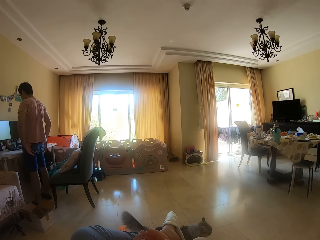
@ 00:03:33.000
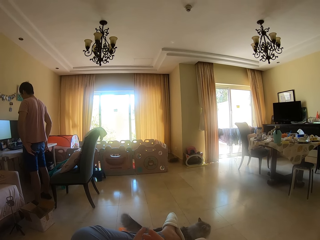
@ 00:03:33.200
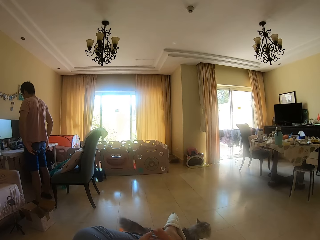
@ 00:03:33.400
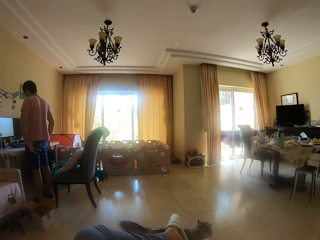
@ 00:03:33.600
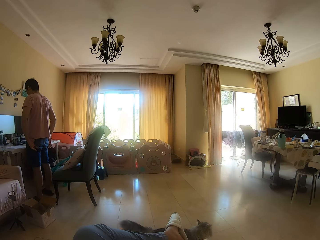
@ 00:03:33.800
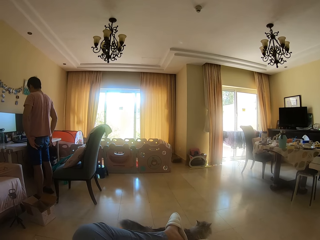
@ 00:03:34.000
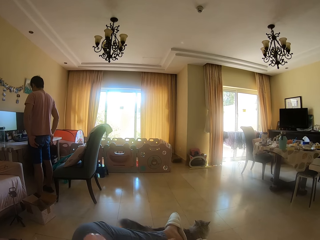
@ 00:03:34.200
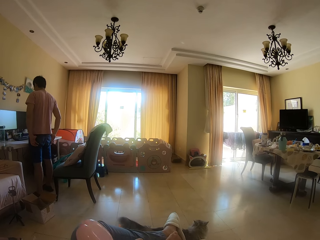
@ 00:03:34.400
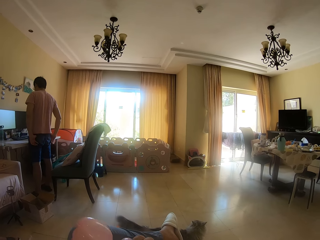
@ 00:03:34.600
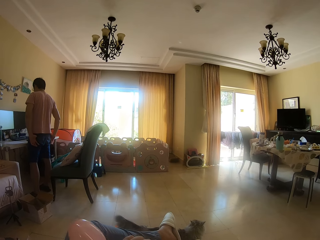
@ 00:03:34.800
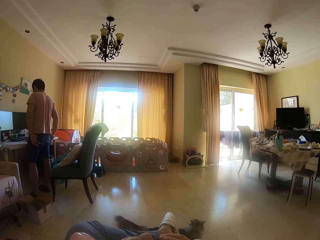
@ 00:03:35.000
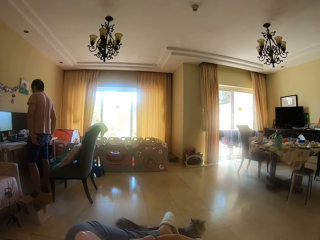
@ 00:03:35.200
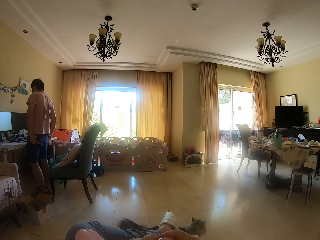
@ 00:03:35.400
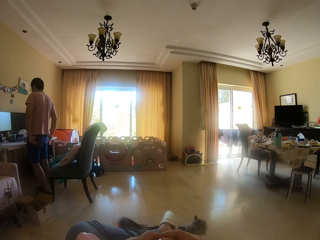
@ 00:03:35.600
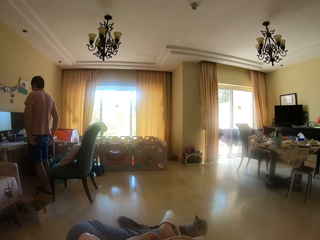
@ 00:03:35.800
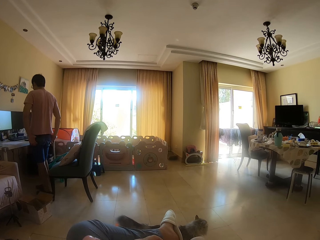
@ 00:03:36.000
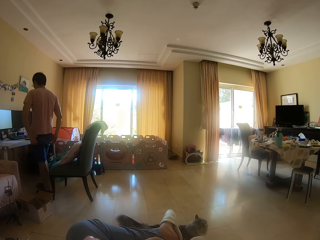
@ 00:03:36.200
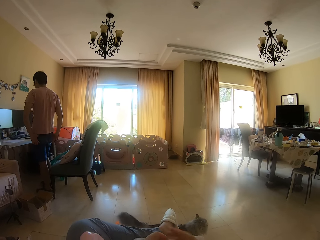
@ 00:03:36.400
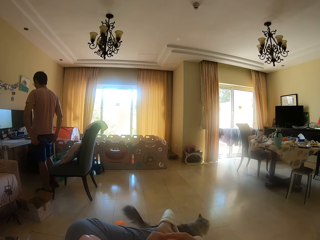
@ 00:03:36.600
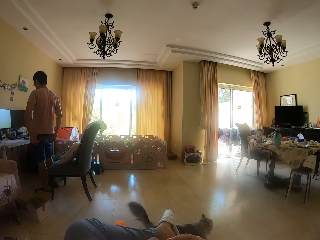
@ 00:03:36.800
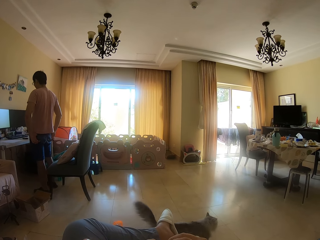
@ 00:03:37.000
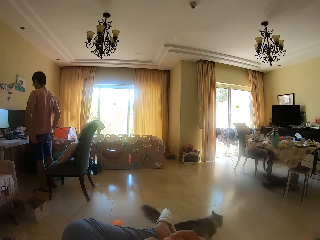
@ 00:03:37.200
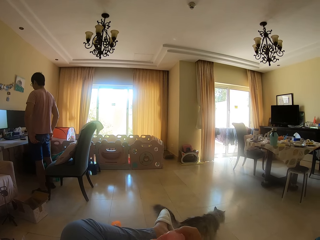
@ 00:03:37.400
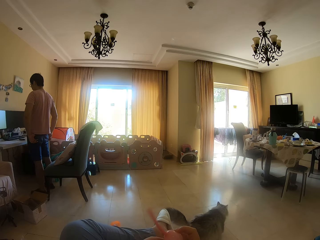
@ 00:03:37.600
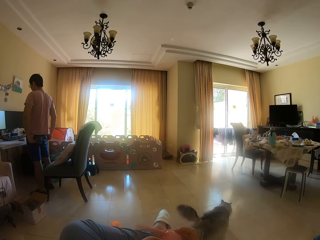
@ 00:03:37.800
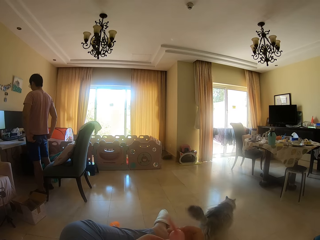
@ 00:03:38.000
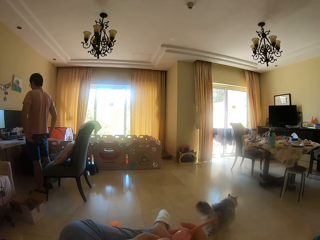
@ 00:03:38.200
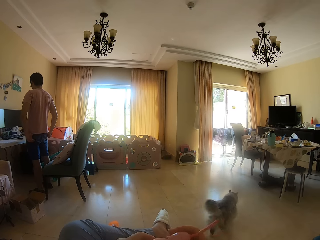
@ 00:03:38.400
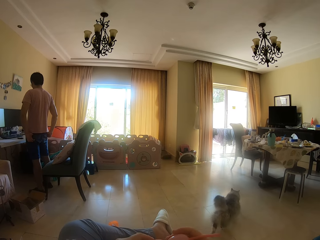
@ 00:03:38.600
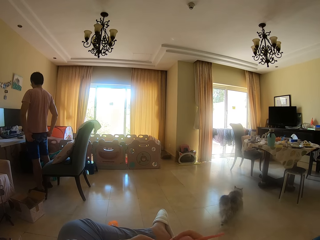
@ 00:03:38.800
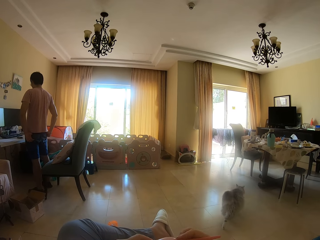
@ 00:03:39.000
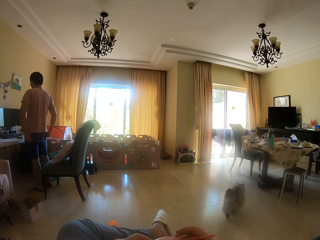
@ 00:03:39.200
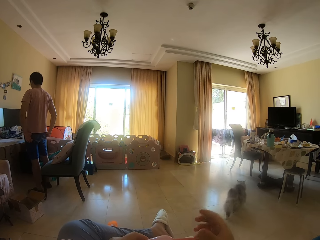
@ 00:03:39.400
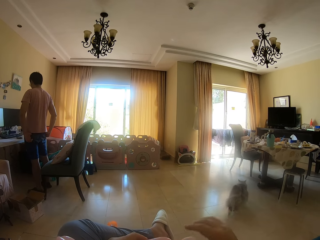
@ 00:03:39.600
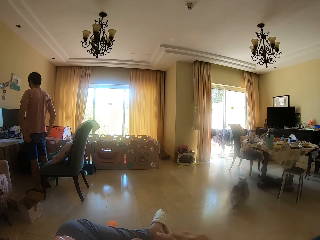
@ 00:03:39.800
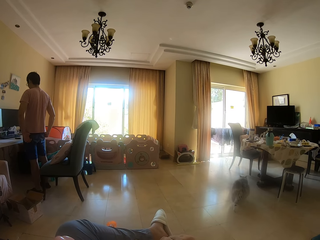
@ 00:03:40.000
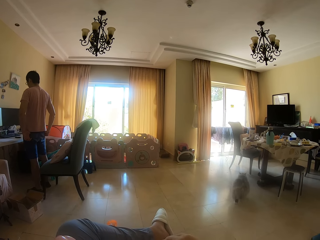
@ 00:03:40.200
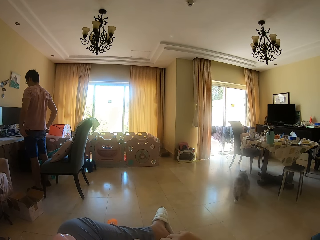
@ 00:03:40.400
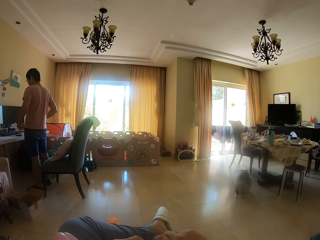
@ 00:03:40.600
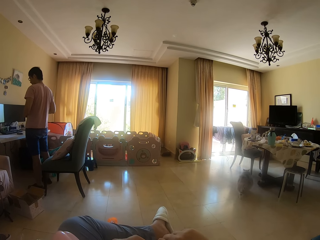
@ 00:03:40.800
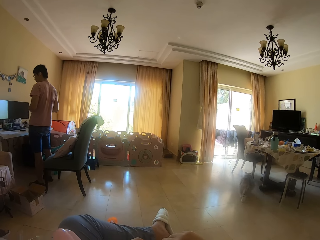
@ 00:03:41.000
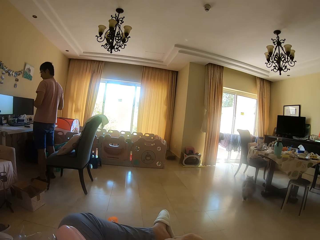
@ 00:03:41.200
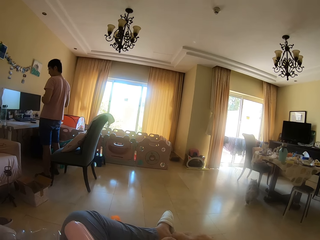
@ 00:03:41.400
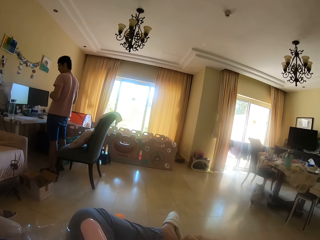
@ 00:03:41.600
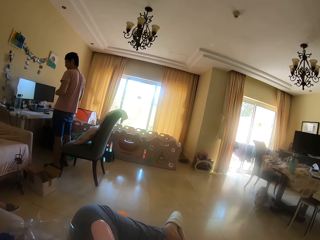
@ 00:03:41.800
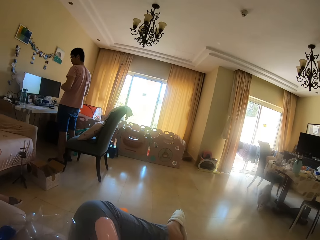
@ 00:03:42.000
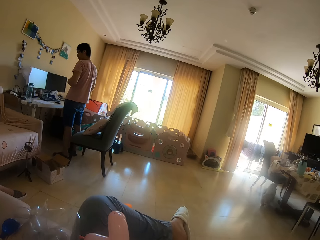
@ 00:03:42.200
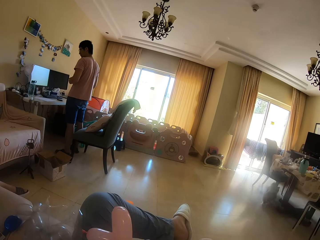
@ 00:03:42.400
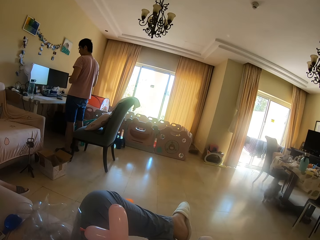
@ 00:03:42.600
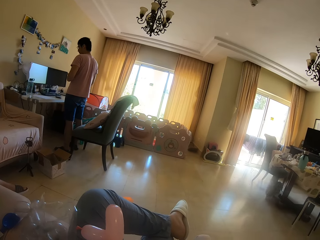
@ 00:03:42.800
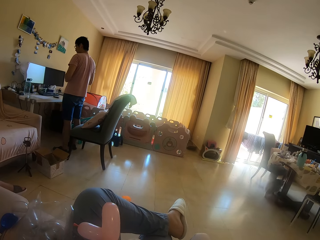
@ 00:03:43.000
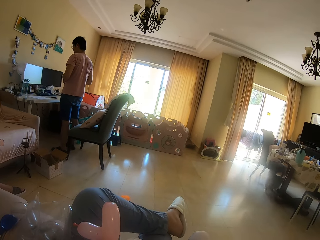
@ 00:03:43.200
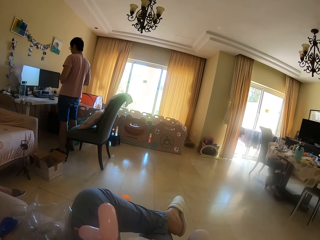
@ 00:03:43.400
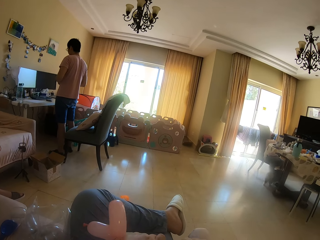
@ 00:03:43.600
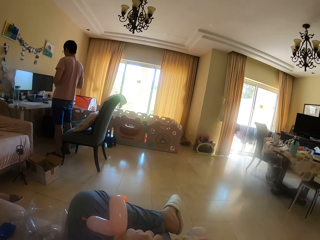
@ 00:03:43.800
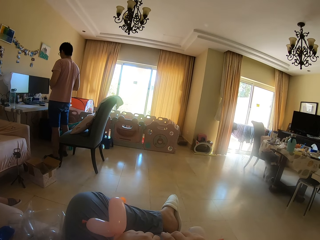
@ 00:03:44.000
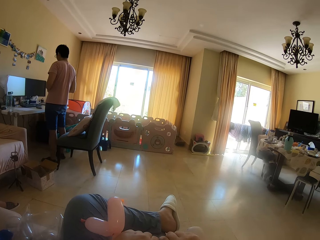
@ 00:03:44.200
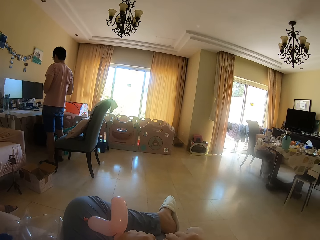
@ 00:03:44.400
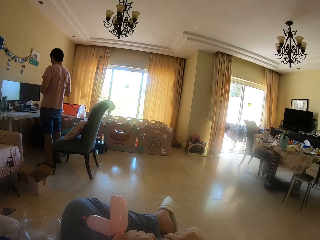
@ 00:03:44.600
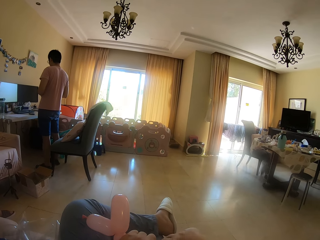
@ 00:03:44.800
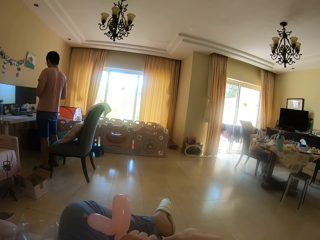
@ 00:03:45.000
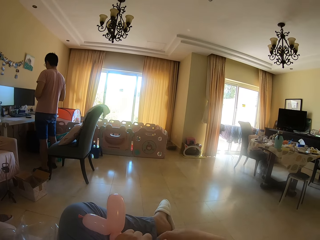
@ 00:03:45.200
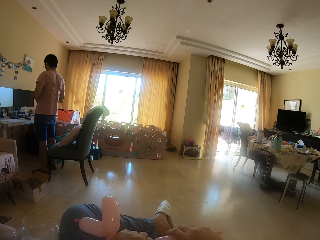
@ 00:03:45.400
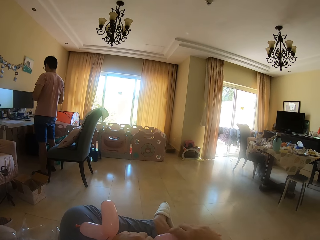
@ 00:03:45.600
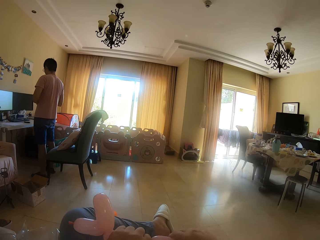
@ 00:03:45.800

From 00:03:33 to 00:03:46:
A man moves back. The camera wearer moves a hand. The man moves hands away from the pocket and moves his hands.

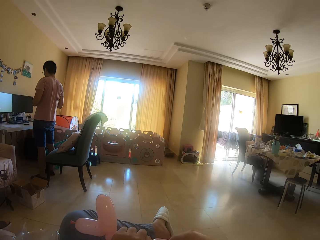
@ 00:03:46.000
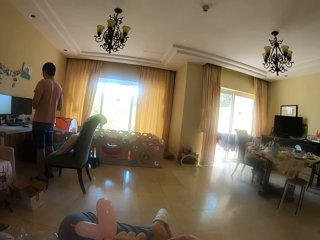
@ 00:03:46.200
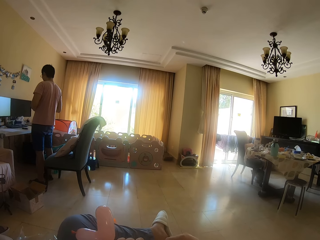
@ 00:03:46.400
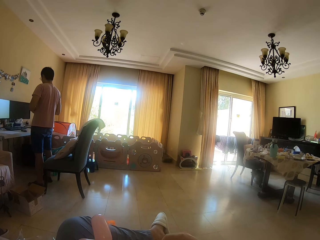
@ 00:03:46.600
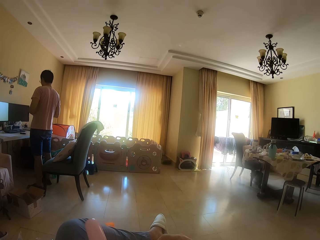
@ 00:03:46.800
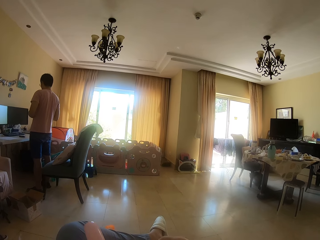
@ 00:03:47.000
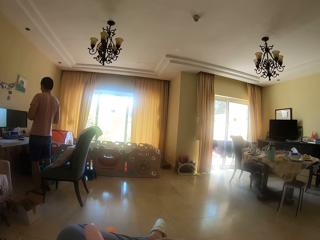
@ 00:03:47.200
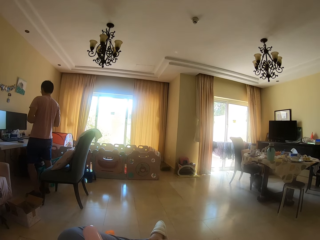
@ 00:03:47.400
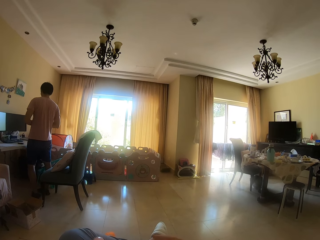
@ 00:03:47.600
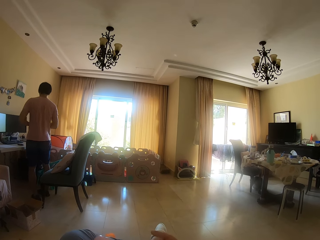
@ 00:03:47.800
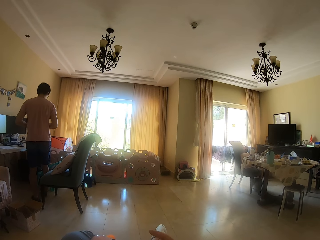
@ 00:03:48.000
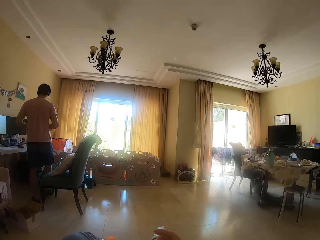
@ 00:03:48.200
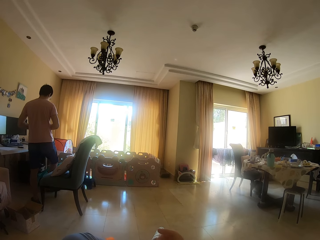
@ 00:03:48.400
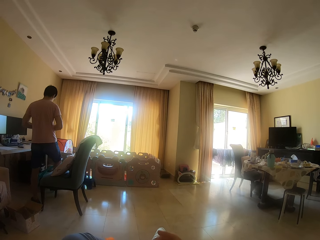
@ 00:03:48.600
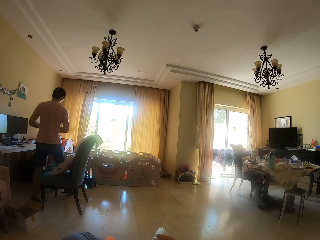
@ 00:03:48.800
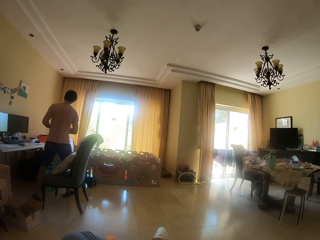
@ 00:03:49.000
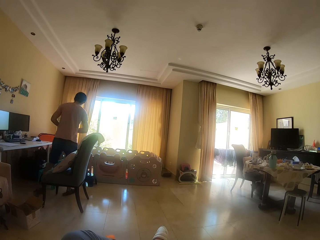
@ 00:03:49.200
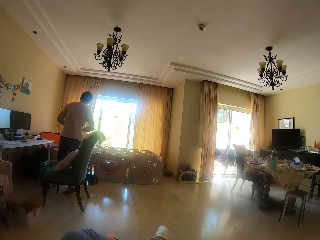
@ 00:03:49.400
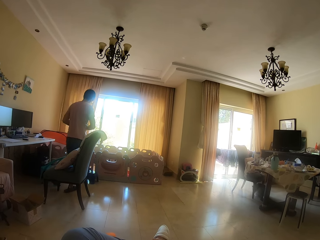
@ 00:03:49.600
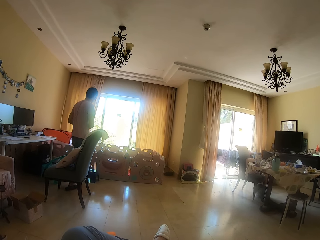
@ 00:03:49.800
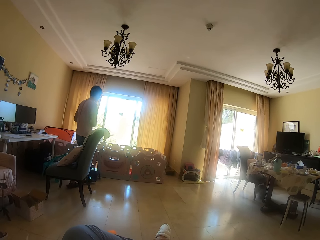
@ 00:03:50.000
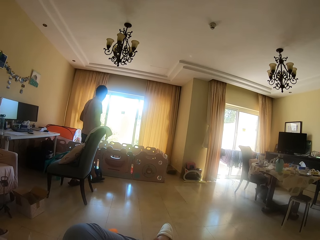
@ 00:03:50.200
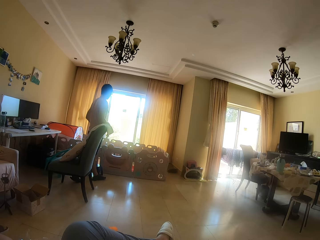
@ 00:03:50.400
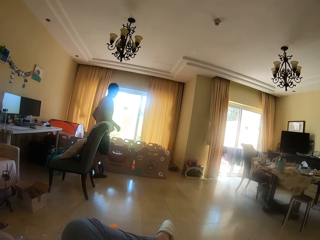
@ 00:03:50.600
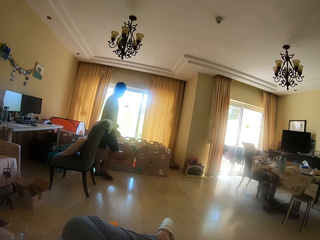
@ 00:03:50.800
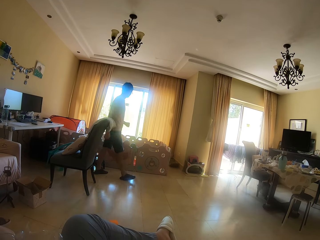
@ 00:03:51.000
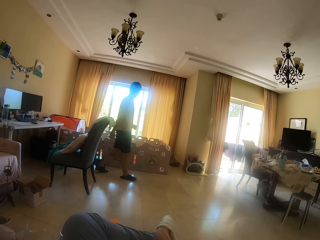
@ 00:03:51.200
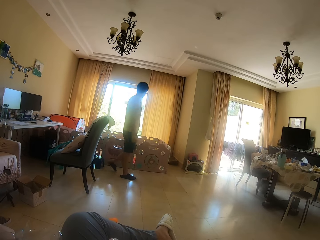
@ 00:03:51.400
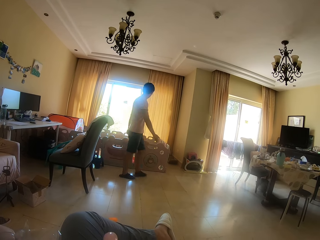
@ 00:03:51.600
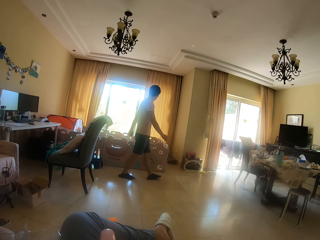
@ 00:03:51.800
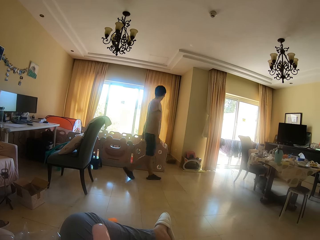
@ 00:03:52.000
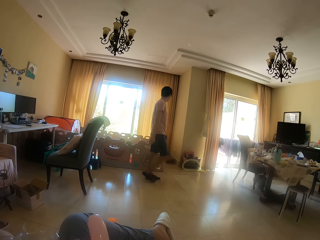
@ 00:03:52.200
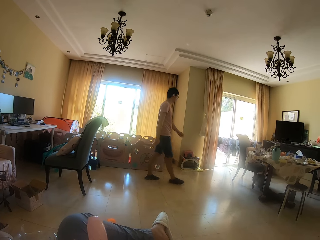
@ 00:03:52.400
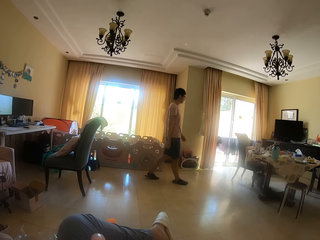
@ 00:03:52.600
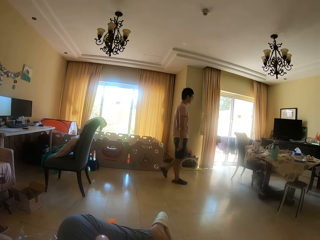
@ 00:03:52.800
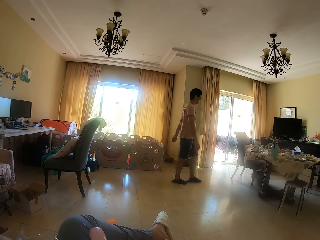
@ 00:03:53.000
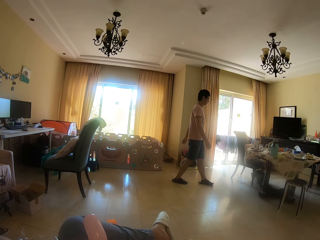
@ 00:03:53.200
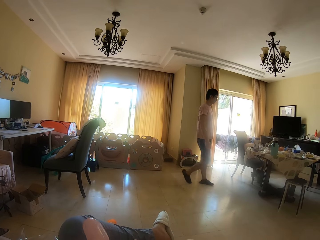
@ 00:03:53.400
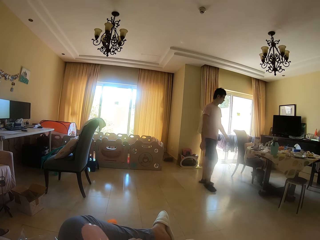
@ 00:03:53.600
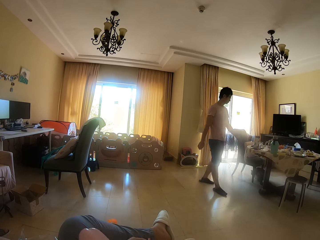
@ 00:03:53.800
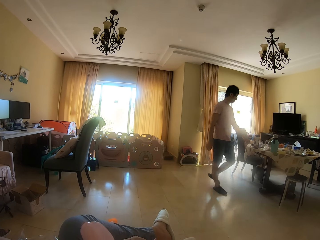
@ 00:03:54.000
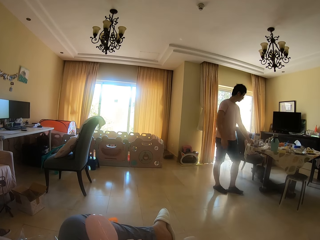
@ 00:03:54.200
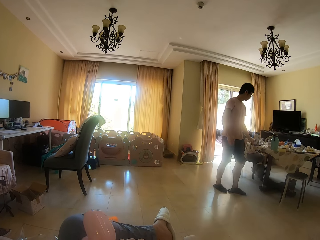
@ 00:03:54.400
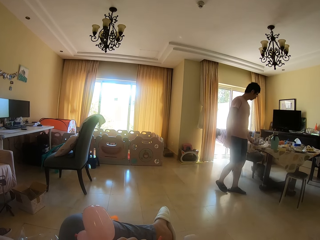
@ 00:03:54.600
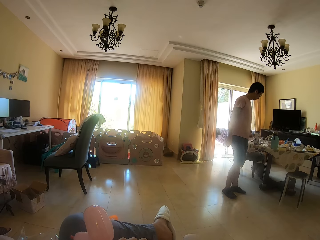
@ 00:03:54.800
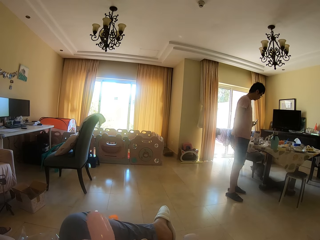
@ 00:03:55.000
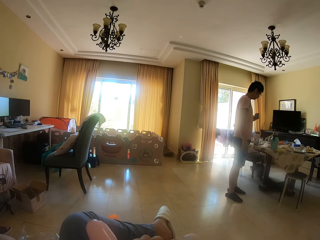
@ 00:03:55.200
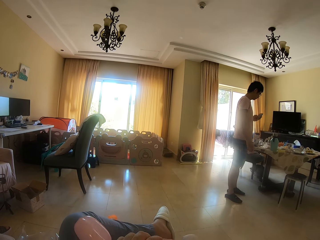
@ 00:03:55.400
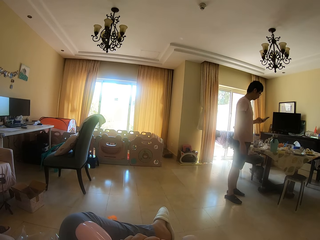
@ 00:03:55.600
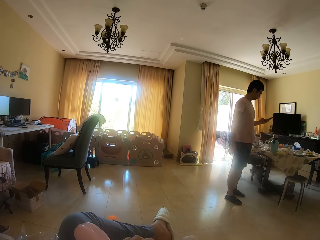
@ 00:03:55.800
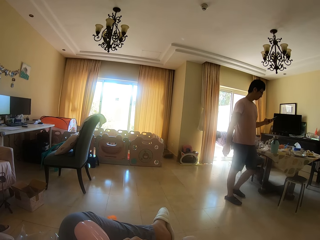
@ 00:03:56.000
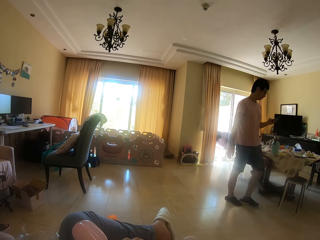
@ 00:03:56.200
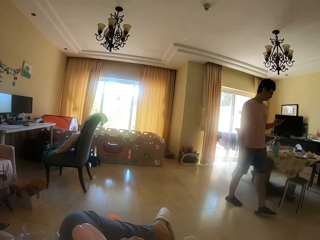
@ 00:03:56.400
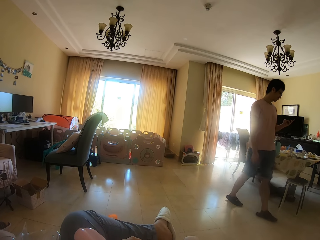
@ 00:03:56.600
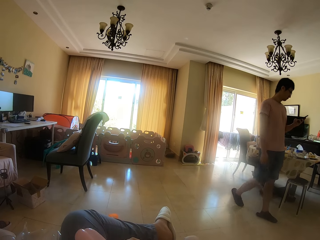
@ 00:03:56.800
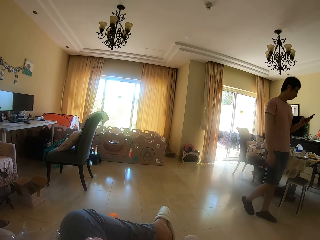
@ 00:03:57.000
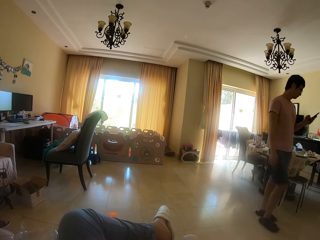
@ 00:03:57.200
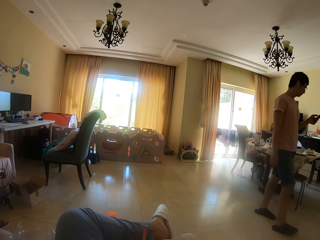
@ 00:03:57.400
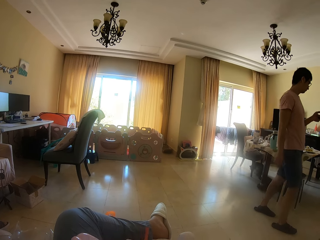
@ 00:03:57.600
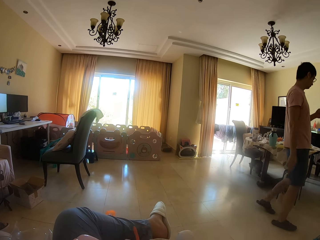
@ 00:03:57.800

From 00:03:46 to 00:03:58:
A man walks around, picks up a phone, operates the phone and walks around.
